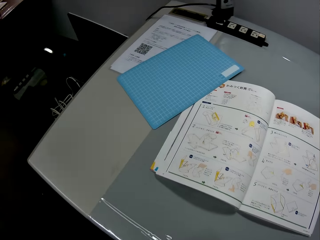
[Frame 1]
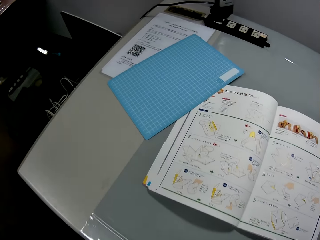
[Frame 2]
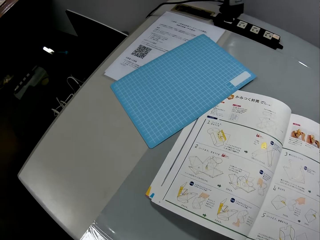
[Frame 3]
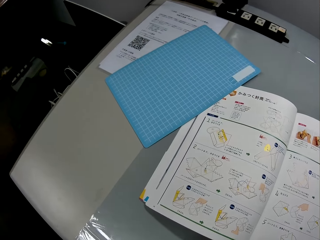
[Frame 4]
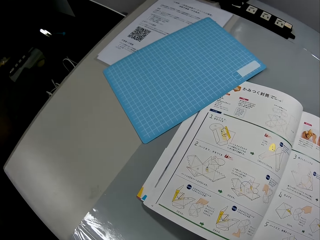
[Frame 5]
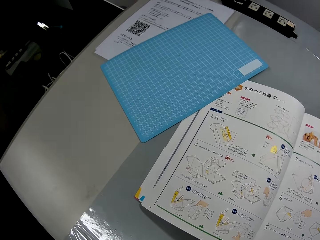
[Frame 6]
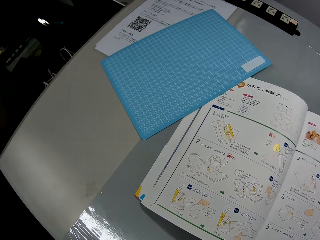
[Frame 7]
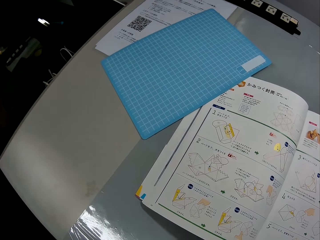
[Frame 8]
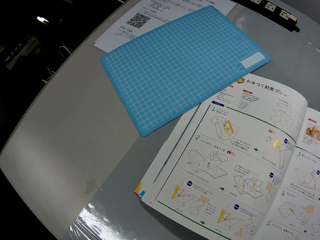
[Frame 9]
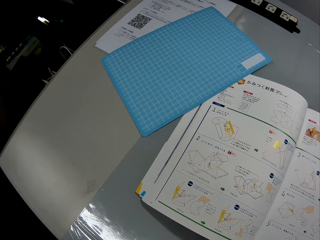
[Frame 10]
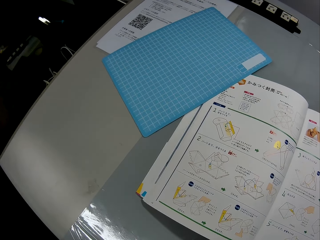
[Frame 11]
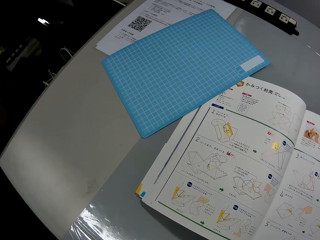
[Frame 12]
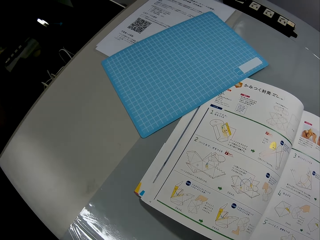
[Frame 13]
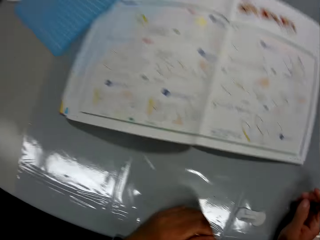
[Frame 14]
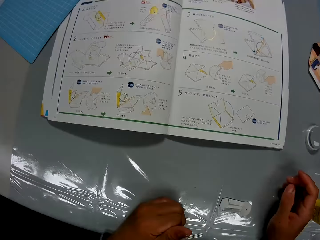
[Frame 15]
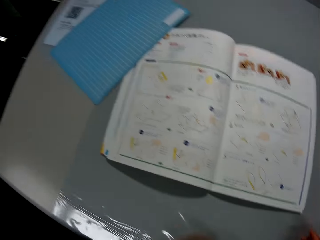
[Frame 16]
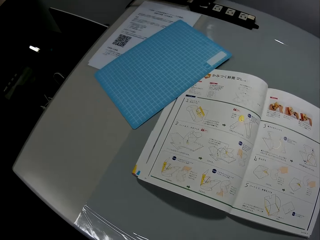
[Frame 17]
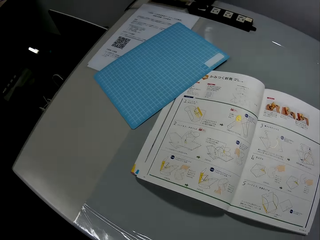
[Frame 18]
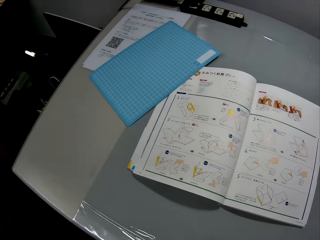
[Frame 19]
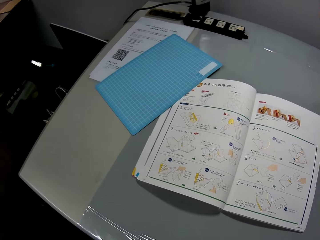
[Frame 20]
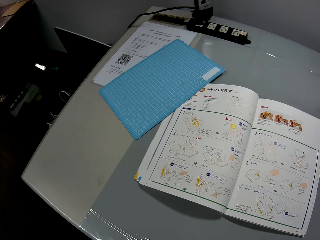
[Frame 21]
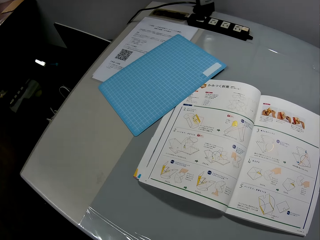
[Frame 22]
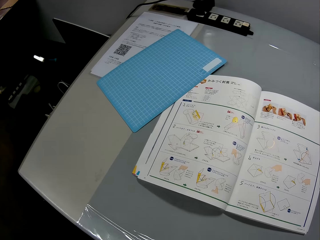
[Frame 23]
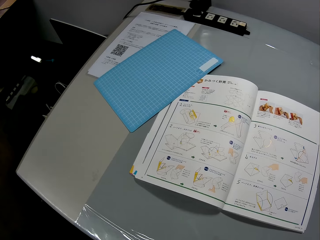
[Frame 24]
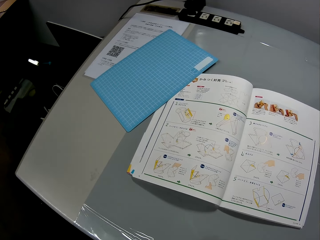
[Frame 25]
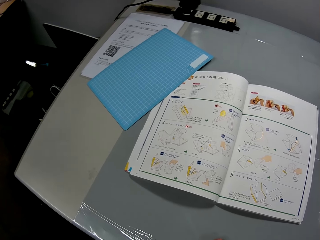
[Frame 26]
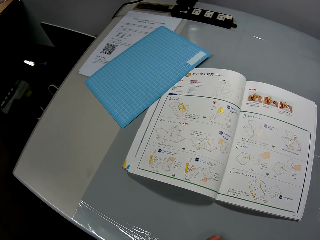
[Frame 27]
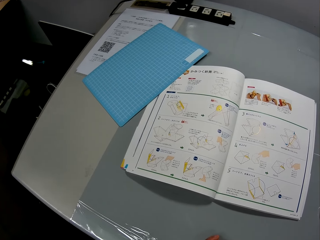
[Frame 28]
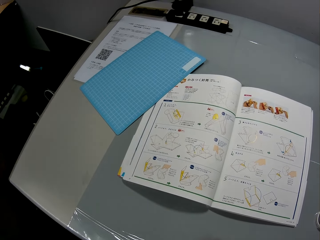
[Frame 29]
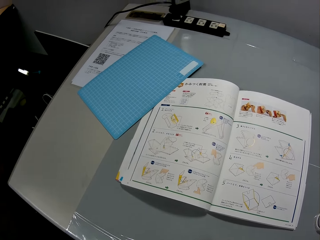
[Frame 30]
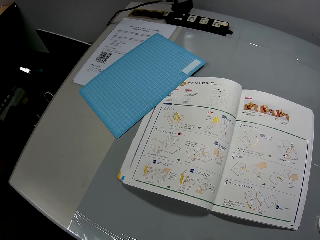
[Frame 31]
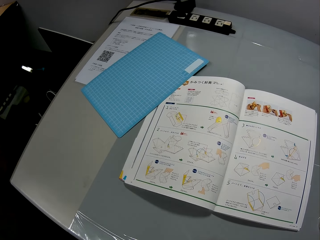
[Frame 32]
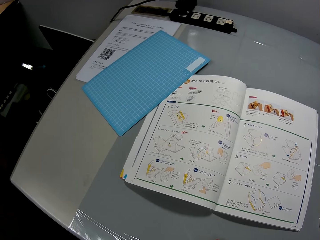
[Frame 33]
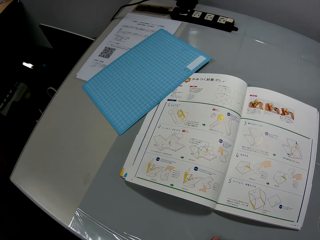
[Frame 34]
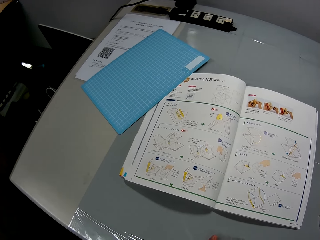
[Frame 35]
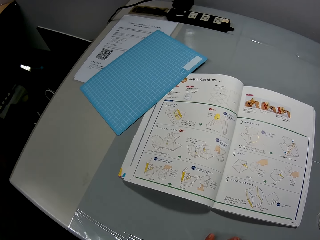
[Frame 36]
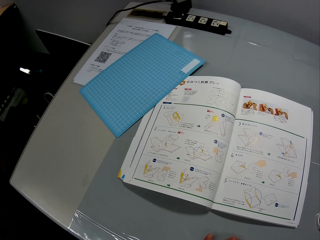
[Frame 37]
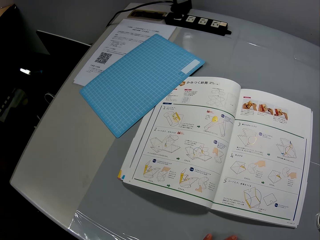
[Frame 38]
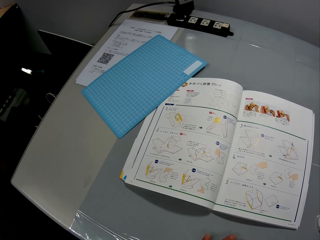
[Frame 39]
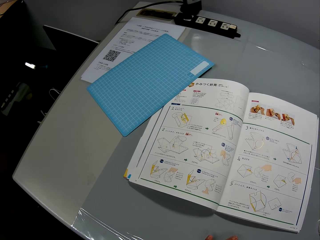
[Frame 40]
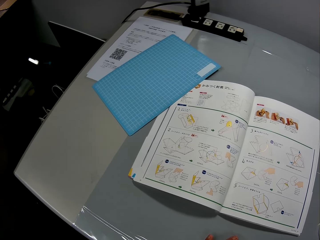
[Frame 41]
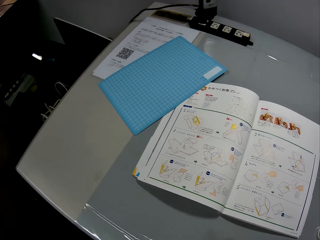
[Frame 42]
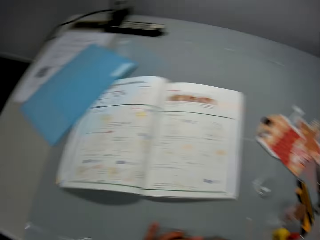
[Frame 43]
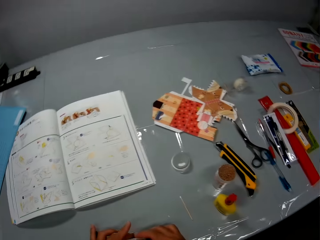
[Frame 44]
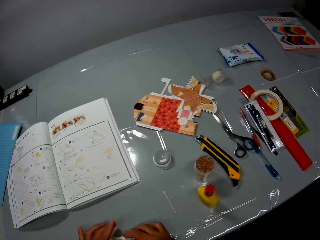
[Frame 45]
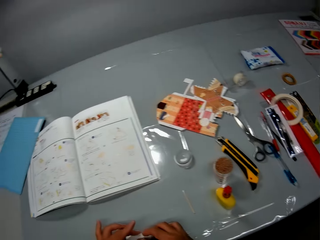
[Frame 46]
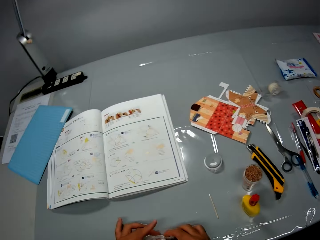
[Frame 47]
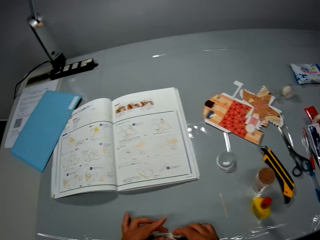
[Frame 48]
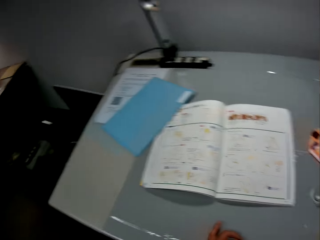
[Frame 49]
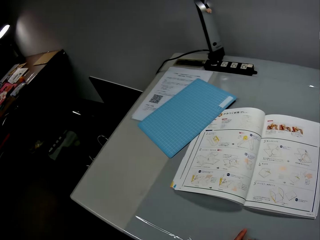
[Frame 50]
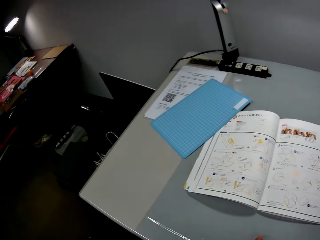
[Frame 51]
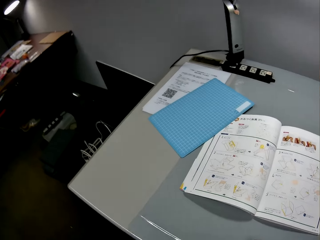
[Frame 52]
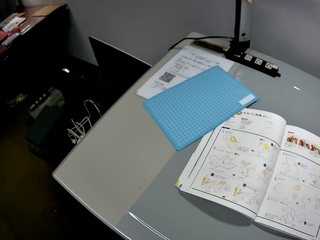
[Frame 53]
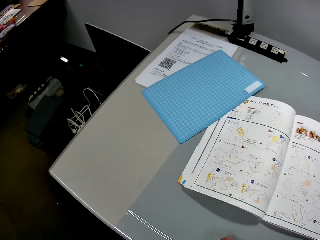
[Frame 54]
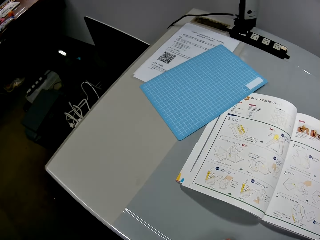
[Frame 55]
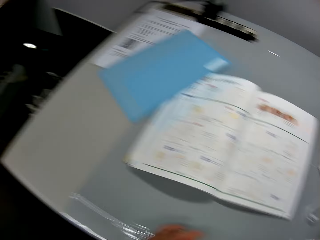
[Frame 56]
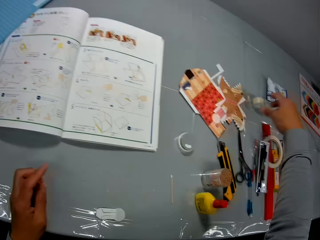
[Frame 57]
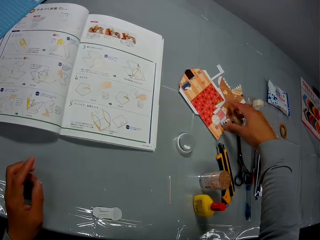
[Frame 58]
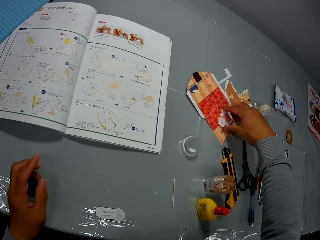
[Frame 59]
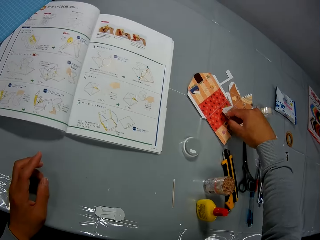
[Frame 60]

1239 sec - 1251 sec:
The camera wearer reads the craft book. They stare at the table. They stare at the book.

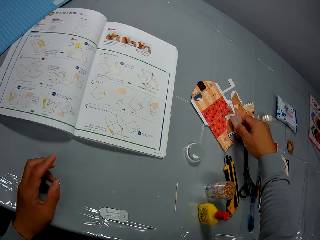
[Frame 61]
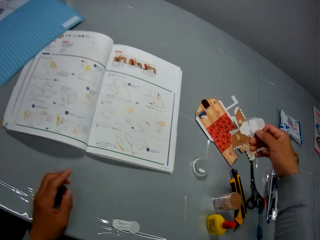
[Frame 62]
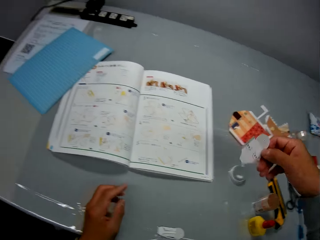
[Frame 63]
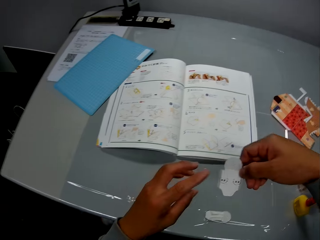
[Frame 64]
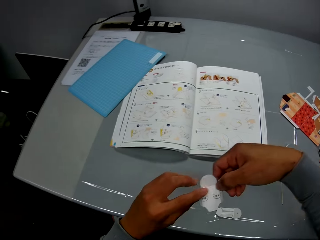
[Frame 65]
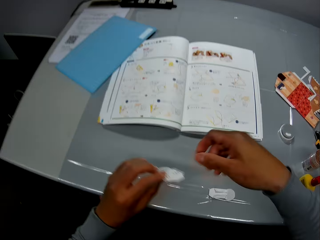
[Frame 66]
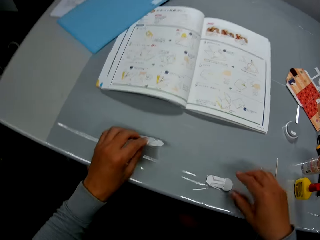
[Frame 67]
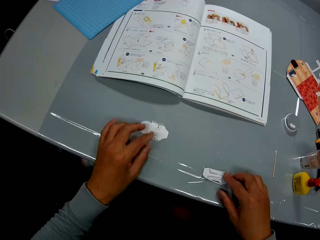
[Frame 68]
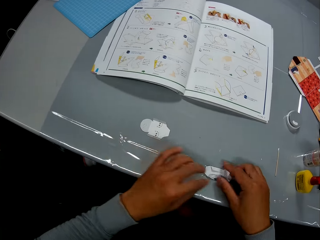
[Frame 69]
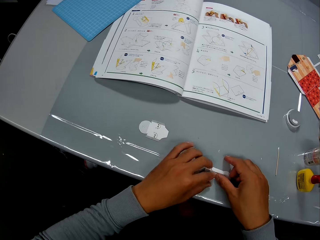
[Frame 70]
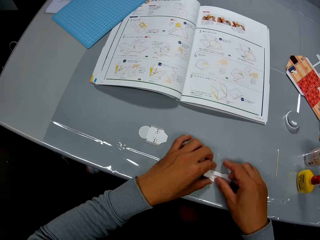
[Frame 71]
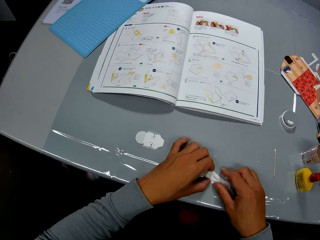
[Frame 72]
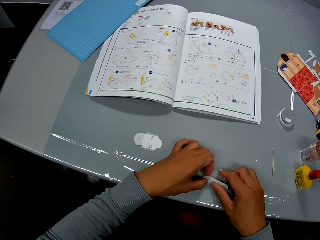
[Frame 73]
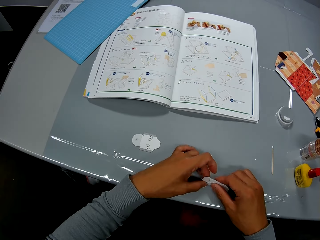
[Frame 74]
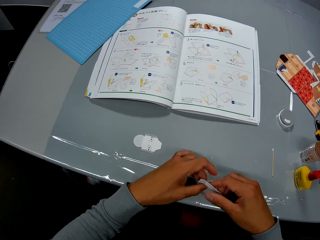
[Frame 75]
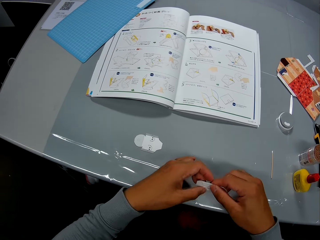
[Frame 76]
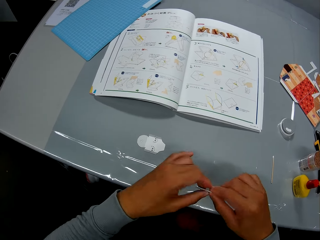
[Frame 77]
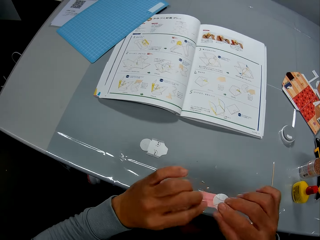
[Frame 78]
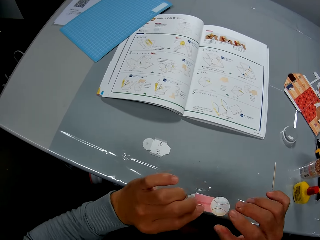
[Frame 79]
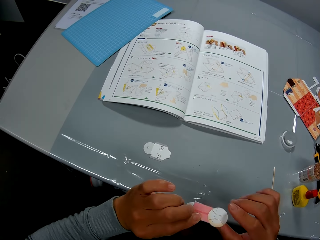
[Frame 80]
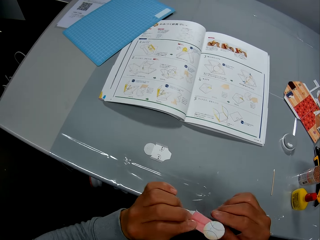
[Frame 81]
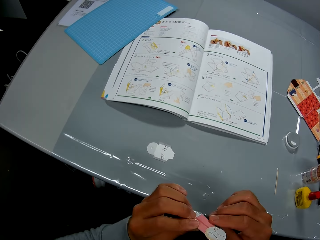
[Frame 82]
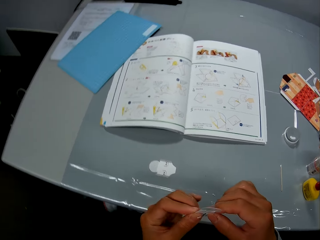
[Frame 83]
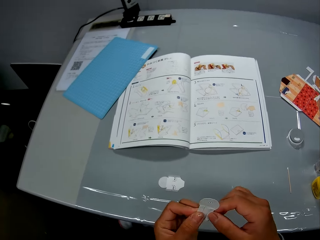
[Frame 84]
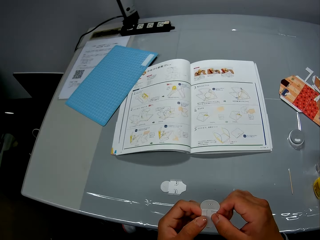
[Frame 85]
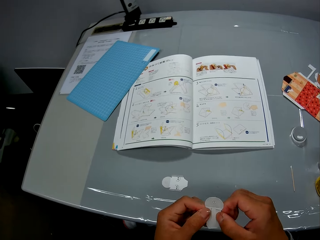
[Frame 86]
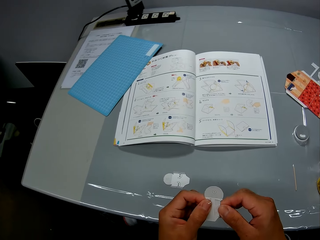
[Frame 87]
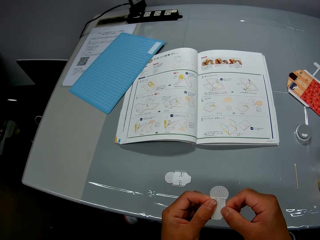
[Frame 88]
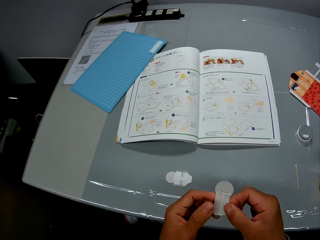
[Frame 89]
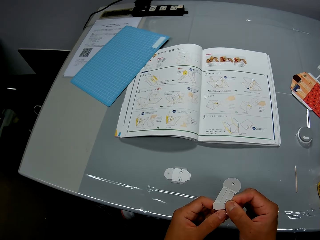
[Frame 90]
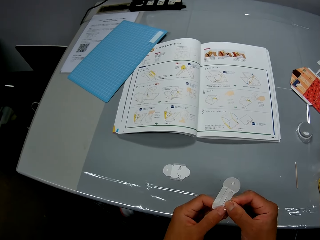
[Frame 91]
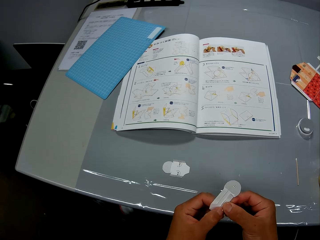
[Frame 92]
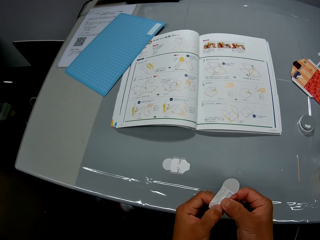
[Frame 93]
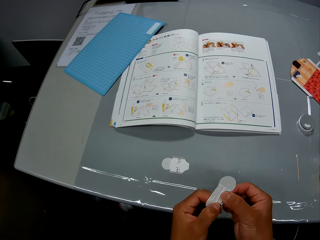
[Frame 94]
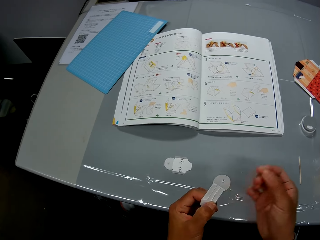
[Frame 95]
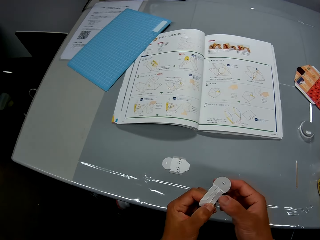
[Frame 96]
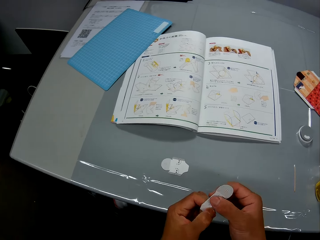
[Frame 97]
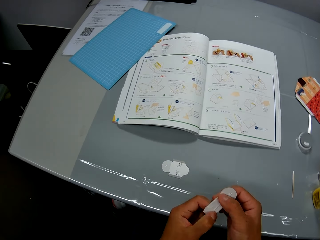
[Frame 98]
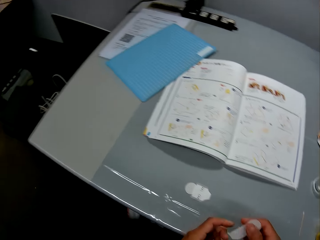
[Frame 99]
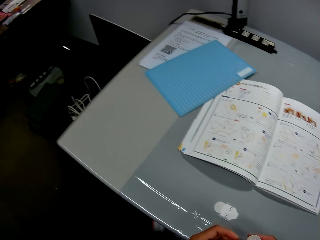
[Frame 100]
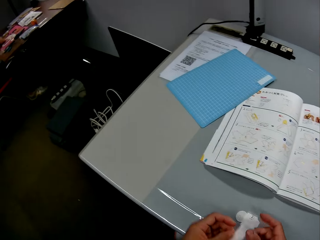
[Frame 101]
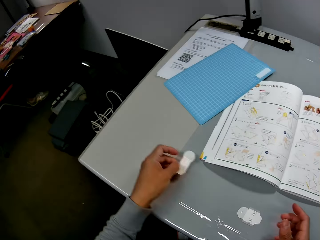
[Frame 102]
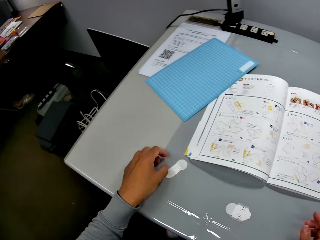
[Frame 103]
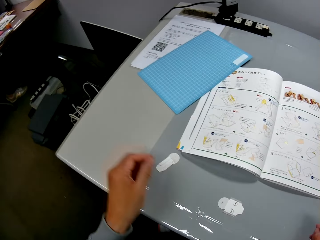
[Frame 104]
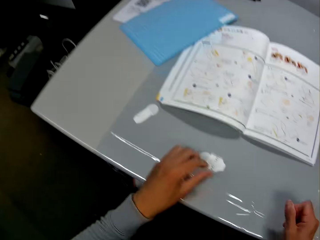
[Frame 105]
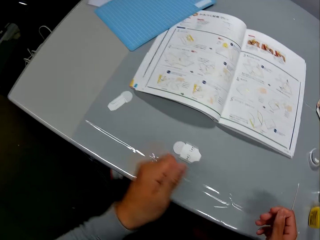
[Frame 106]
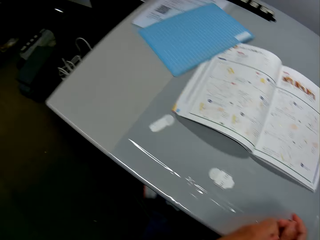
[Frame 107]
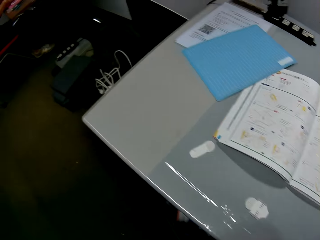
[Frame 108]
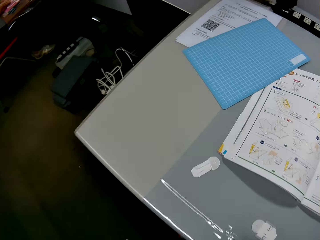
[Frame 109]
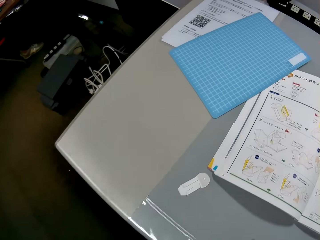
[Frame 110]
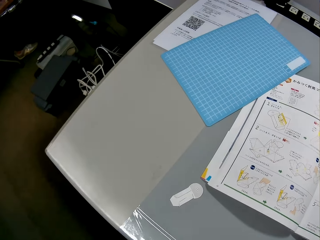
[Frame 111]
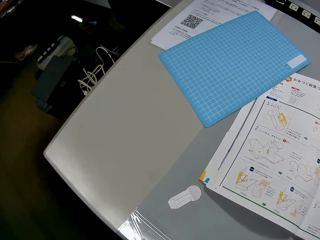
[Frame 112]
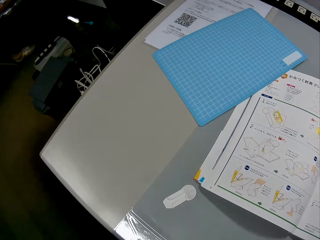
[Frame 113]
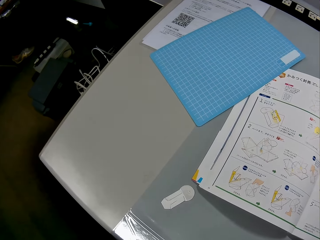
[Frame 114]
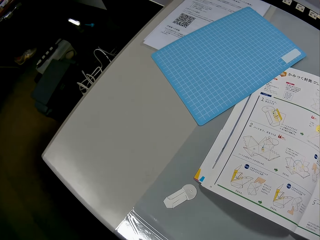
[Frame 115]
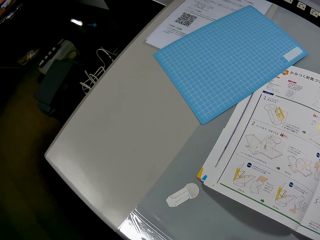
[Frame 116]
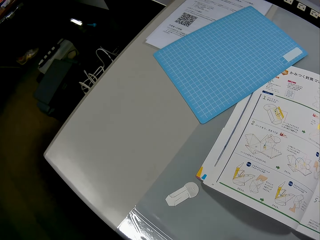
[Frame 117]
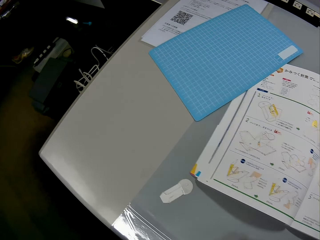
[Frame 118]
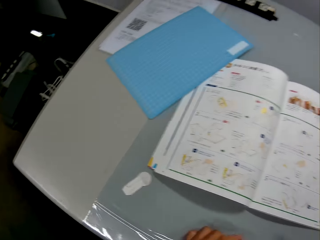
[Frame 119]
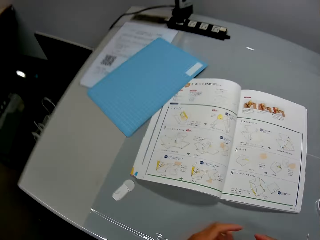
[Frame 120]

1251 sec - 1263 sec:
The camera wearer picks up a paper craft or cutout from the table with his right hand. He adjusts the paper craft on the table with his hands. He holds the cutout. He drops the paper craft on the table with his left hand. He adjusts the paper craft on the table with his hands. He inspects the cutout. He drops the paper craft on the table with his left hand. He reads the craft book.
